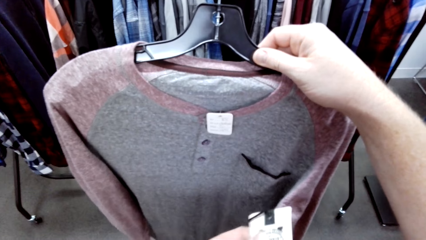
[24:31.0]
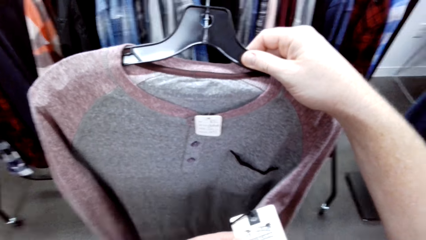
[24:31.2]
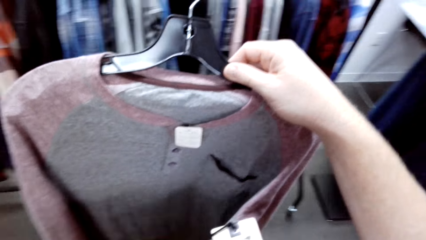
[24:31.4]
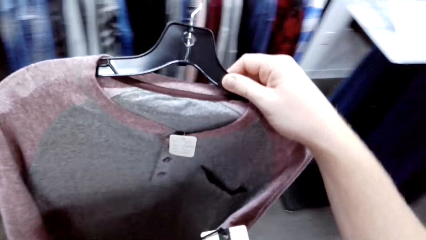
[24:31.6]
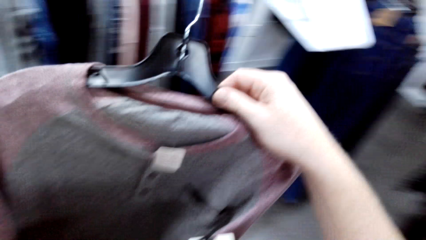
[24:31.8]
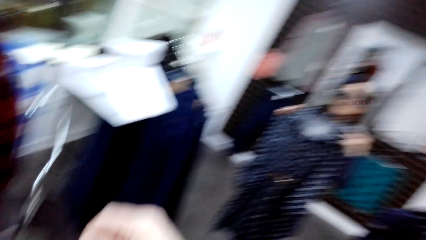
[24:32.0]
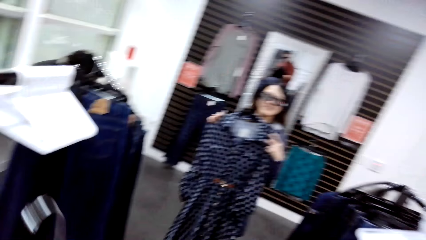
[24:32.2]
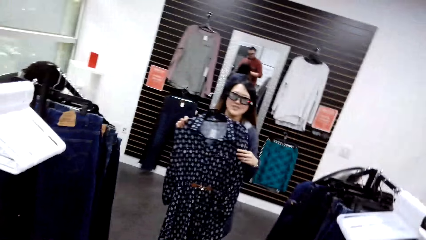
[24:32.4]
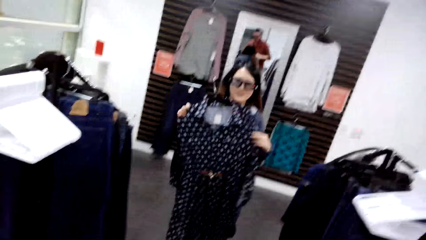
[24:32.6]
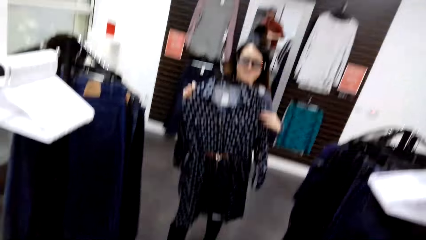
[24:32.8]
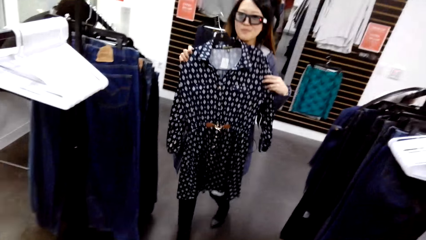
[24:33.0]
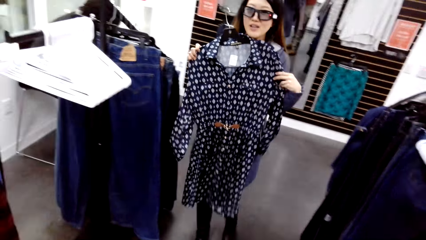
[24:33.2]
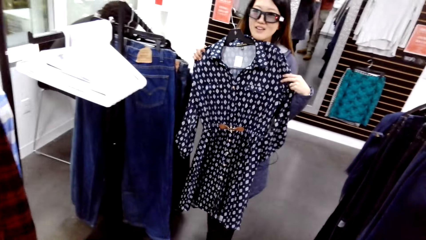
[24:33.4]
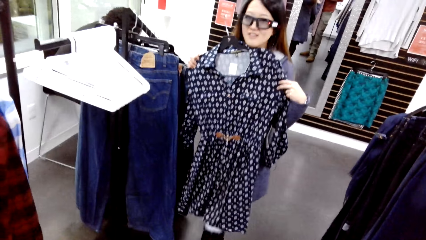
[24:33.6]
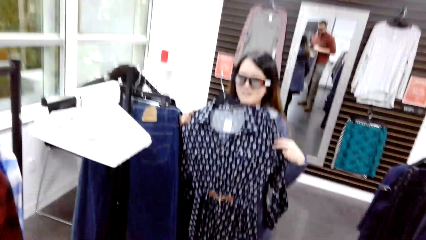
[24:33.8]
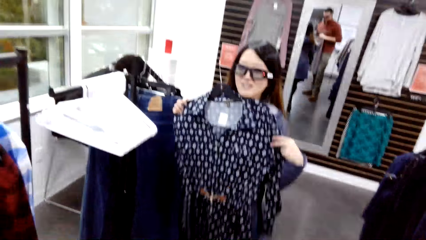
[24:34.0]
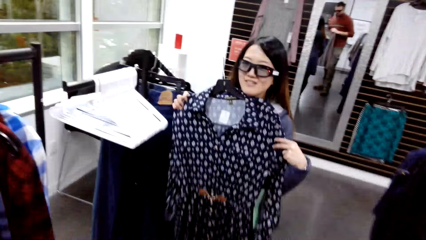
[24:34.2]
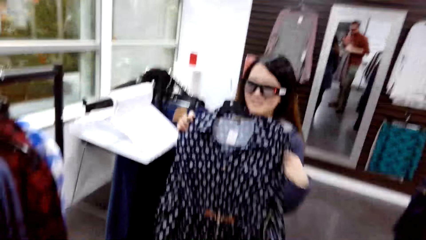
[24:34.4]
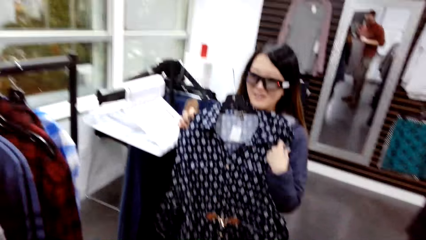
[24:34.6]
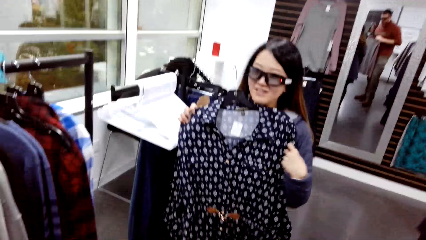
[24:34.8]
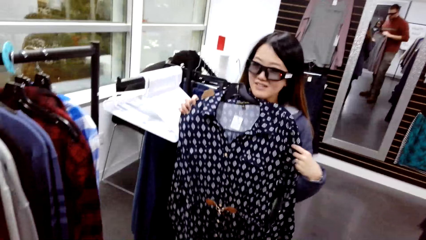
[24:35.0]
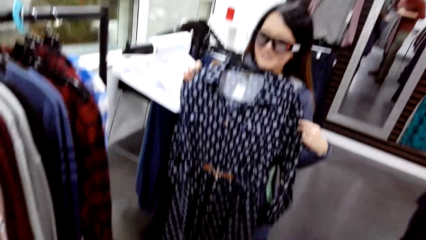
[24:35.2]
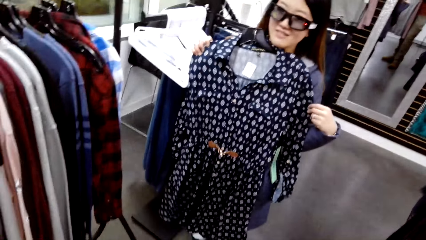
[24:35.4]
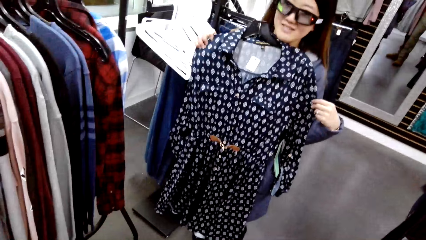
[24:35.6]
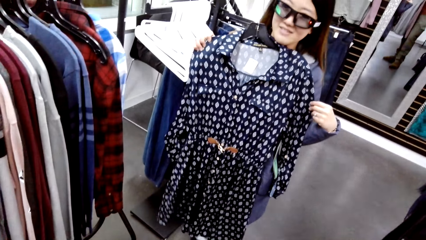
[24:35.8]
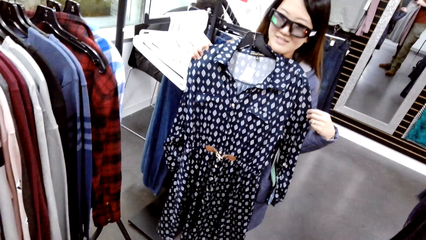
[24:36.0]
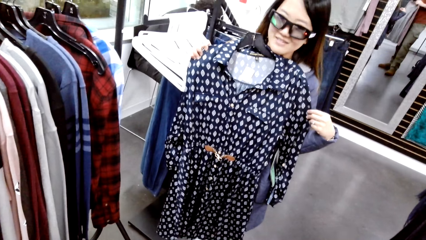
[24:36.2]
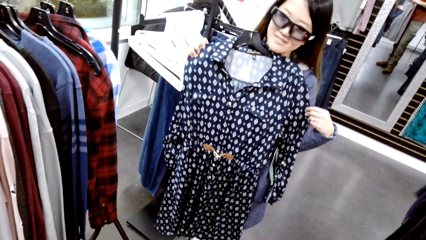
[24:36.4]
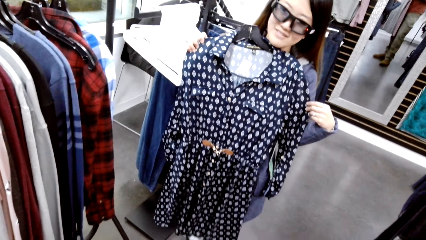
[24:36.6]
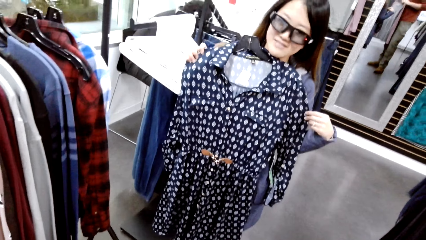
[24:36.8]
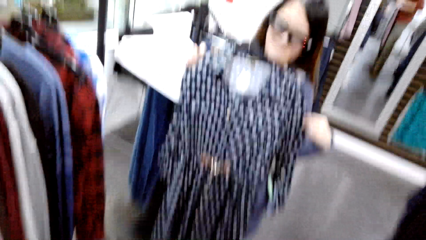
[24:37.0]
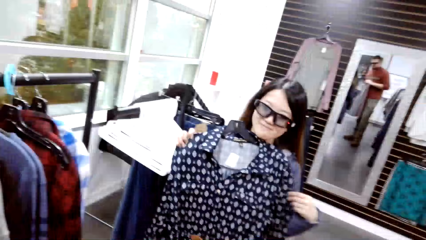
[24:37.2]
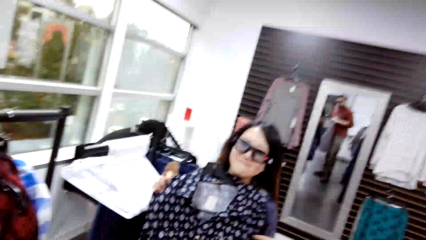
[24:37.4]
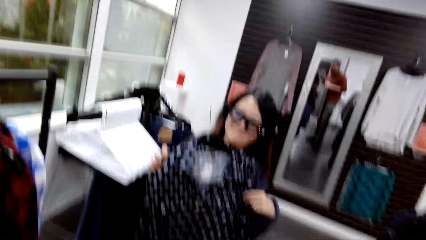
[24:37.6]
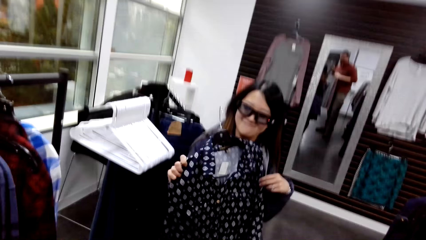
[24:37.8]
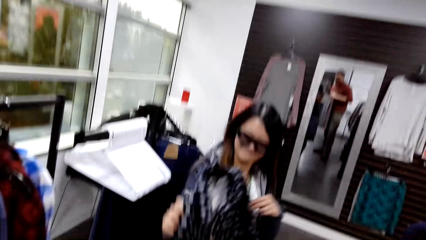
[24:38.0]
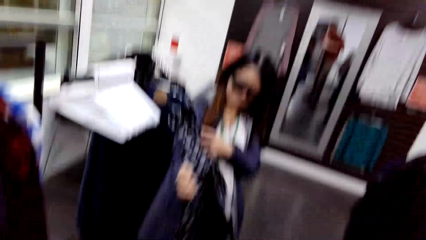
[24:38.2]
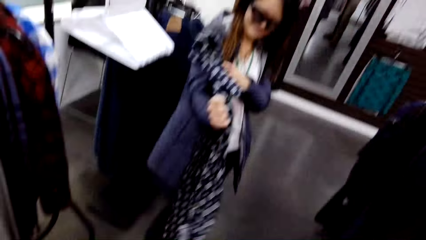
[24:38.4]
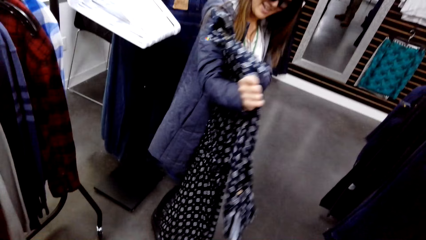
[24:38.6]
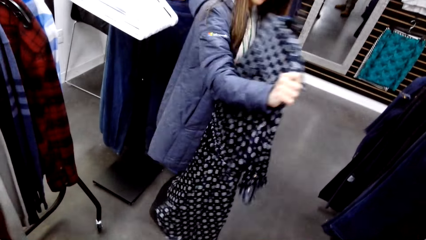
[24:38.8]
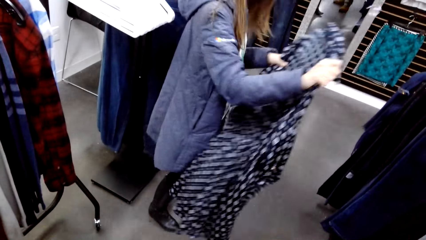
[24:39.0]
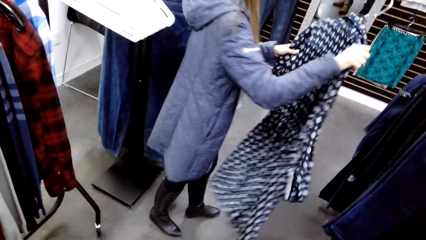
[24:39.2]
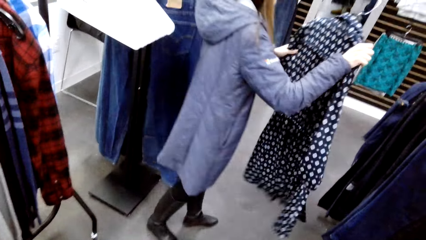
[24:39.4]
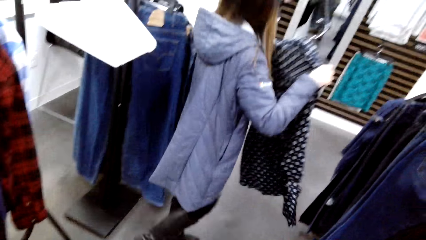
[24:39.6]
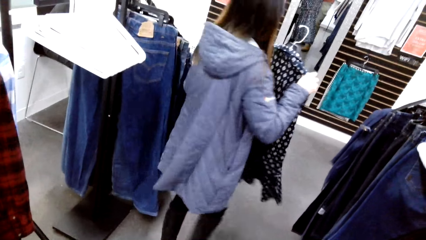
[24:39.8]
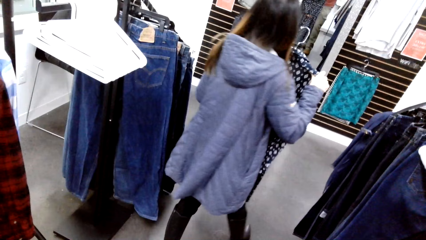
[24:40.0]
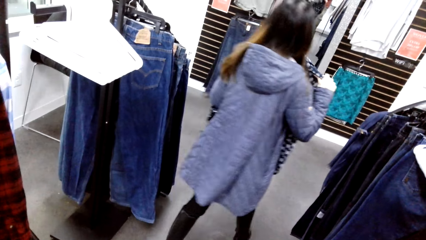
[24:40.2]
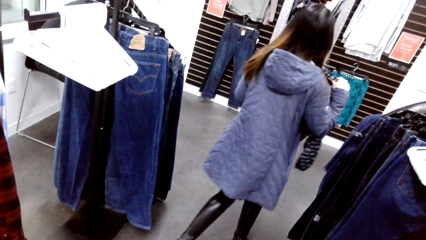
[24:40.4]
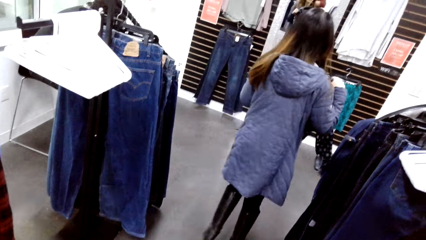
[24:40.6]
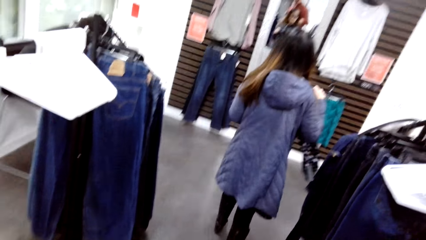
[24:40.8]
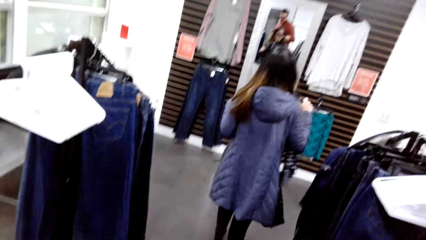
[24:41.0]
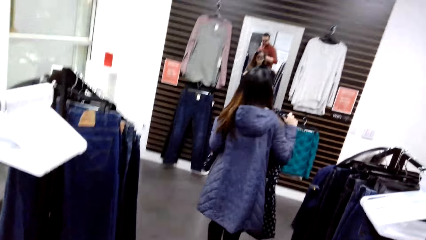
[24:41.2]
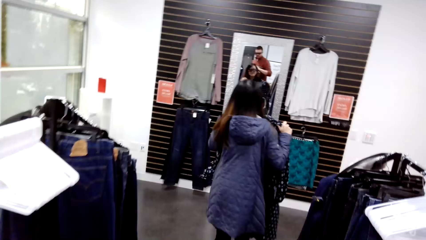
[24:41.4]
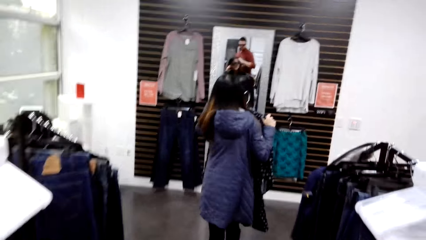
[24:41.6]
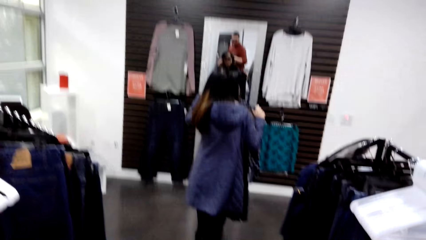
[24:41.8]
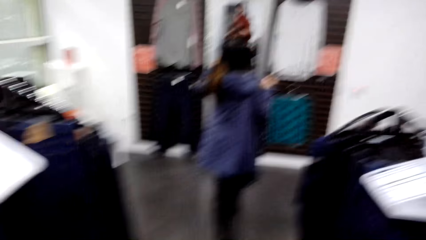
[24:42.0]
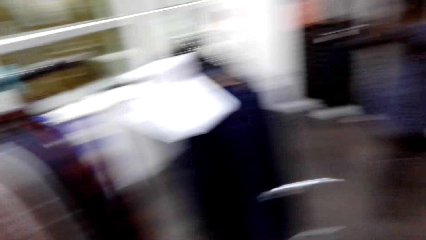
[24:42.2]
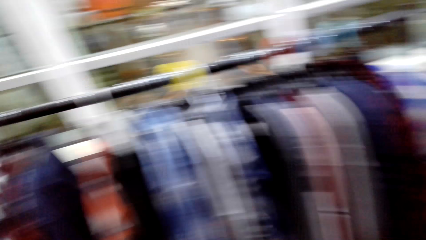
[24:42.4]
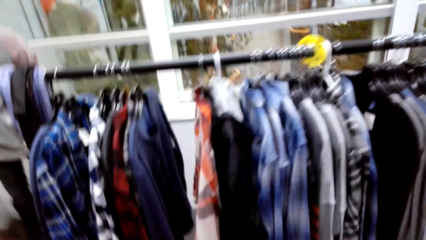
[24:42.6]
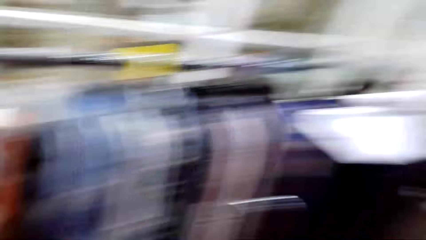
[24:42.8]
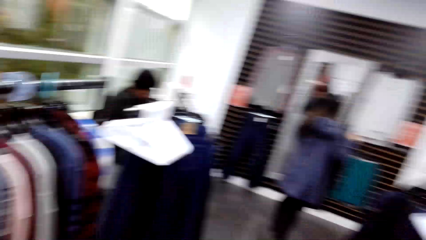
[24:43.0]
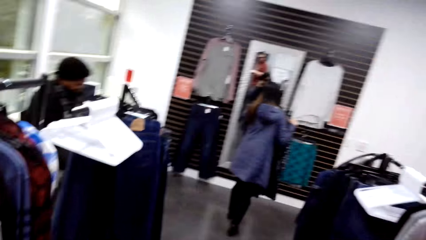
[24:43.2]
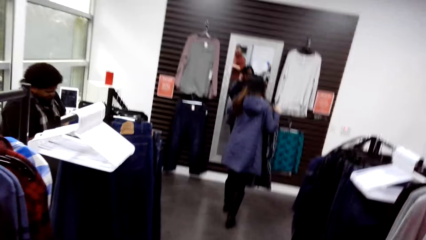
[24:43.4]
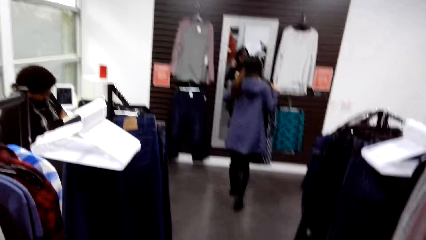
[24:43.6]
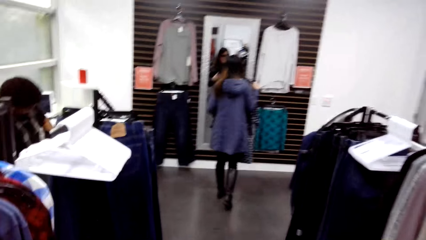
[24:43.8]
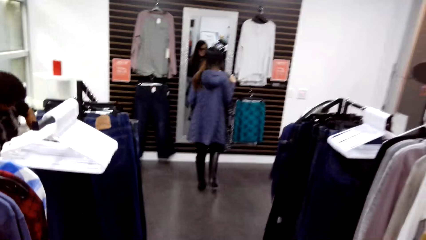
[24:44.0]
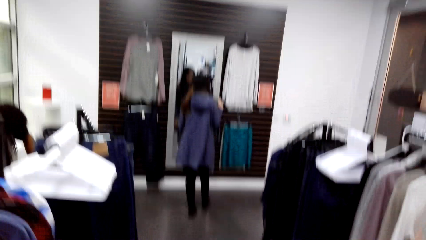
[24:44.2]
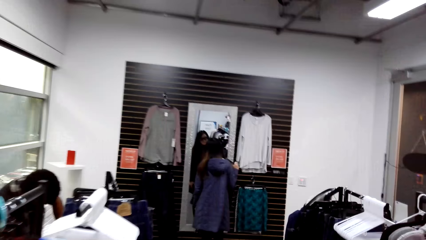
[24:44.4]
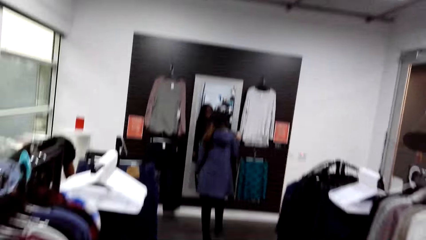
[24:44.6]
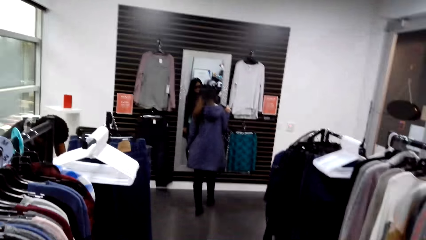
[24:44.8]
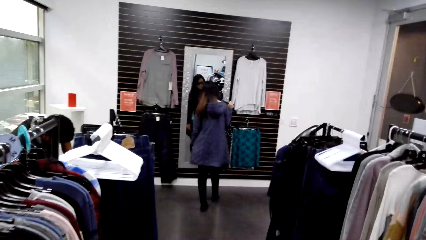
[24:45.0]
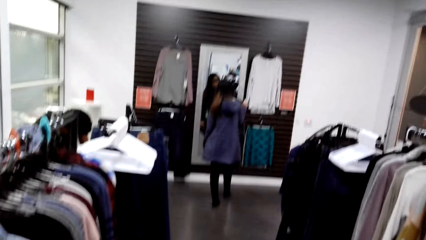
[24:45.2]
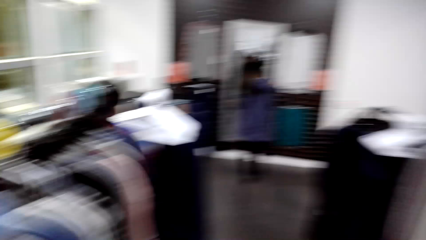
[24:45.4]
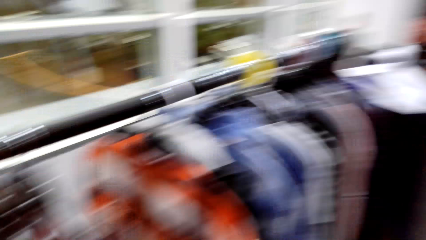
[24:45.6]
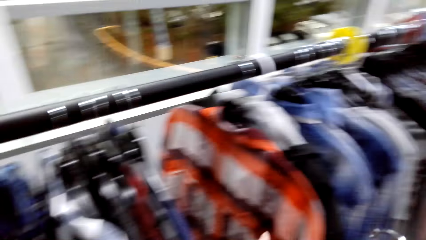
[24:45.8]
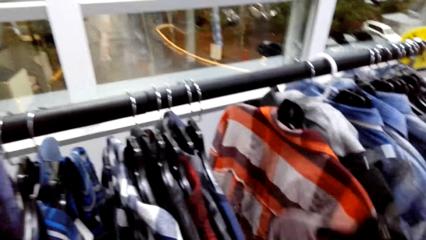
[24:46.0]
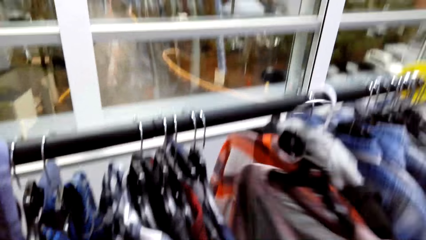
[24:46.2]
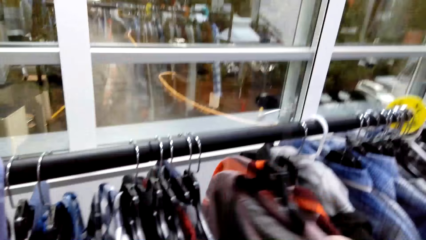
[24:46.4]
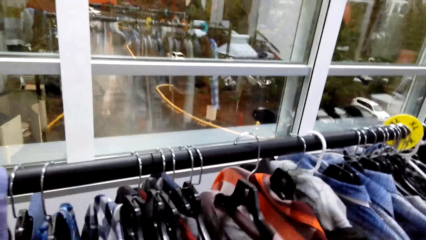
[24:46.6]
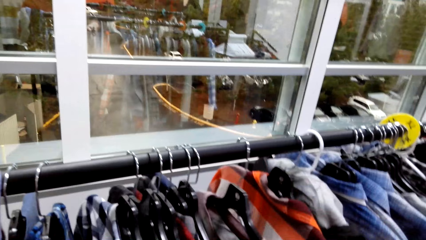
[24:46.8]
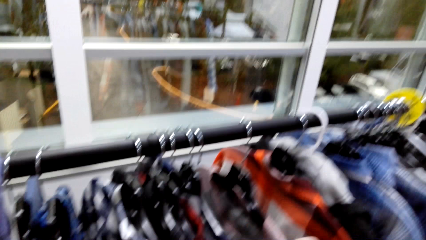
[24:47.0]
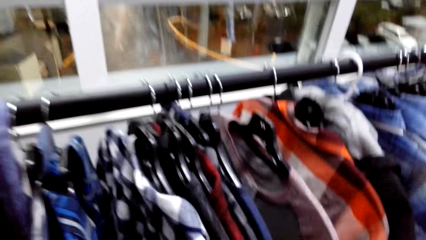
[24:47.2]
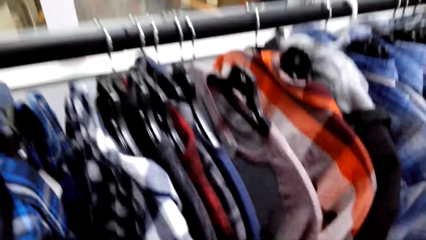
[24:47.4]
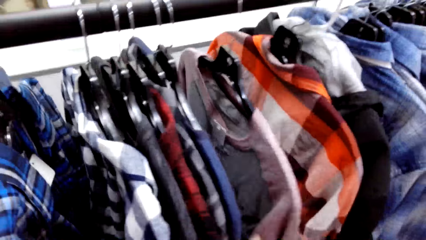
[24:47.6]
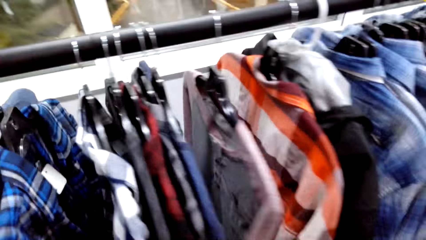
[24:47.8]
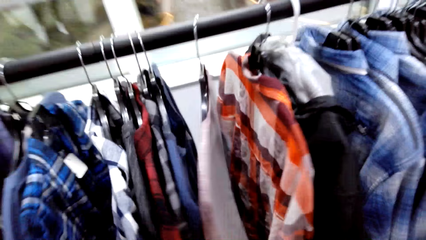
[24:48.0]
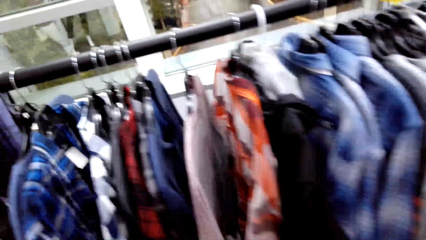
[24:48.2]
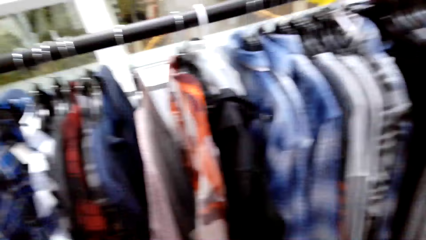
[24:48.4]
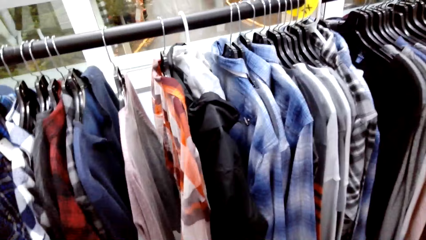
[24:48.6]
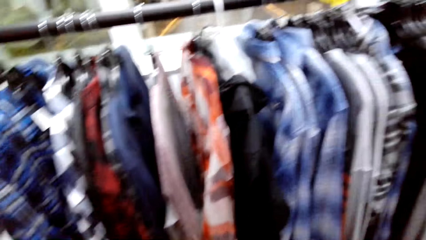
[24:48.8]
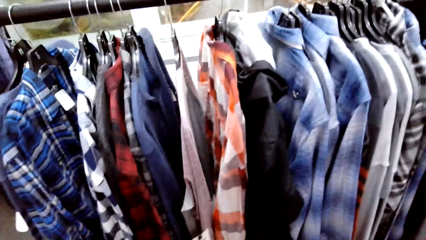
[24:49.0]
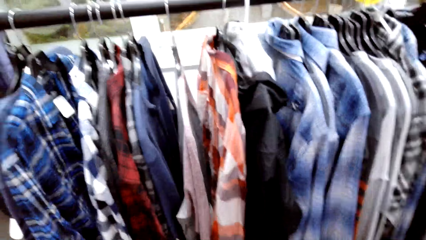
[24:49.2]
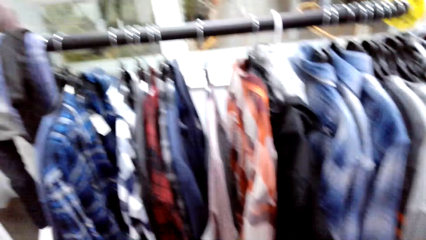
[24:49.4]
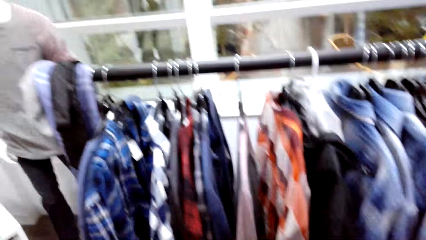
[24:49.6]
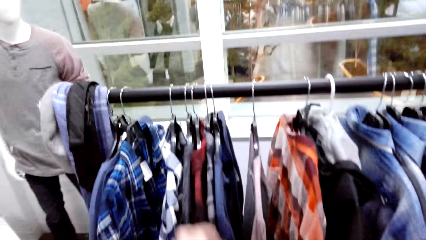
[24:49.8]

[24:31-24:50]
A woman shows the camera wearer the dress. The woman walks away. The camera wearer hangs the shirt.
